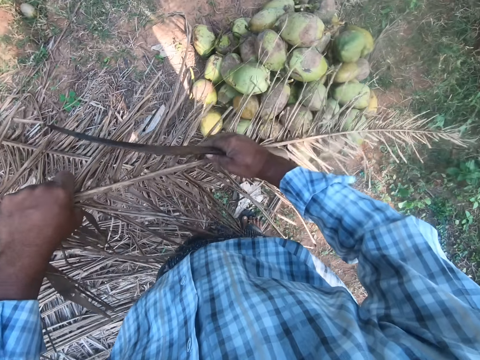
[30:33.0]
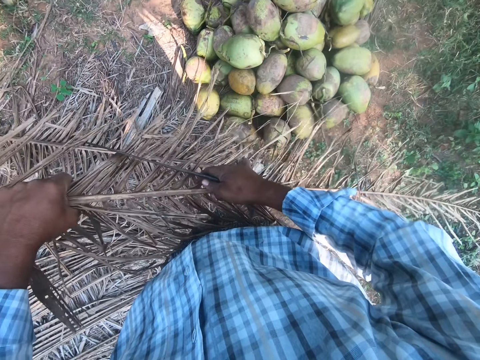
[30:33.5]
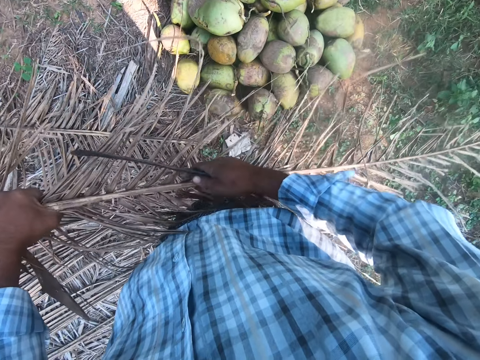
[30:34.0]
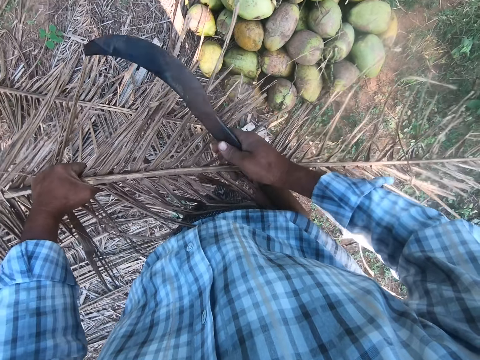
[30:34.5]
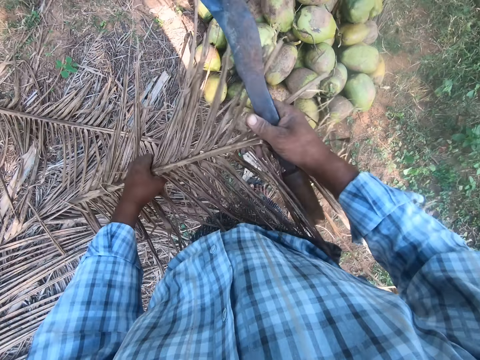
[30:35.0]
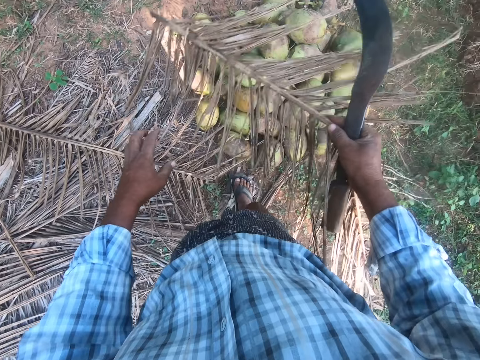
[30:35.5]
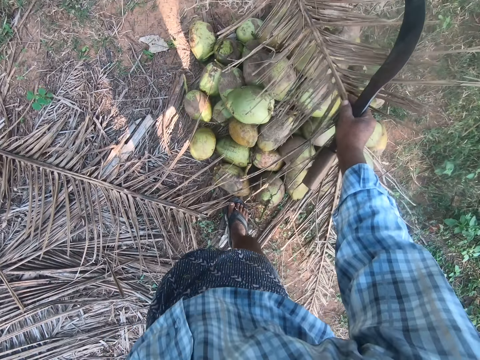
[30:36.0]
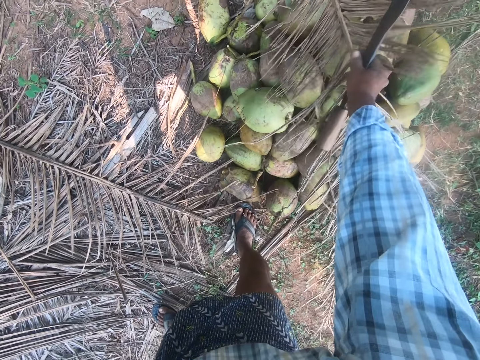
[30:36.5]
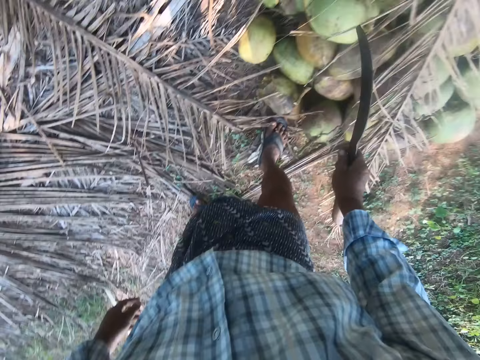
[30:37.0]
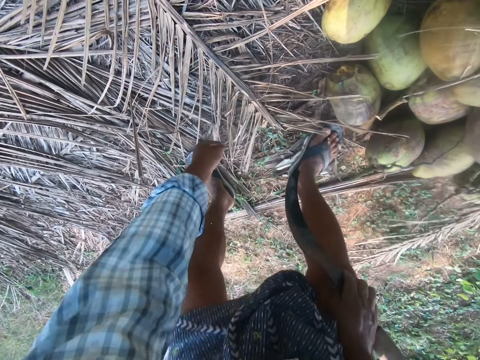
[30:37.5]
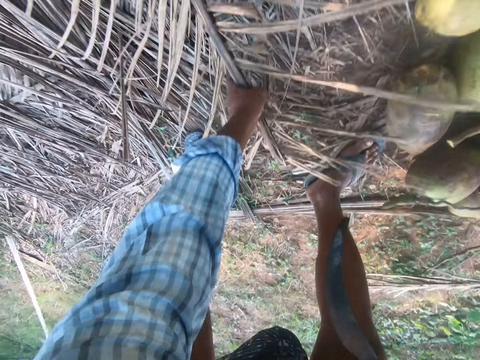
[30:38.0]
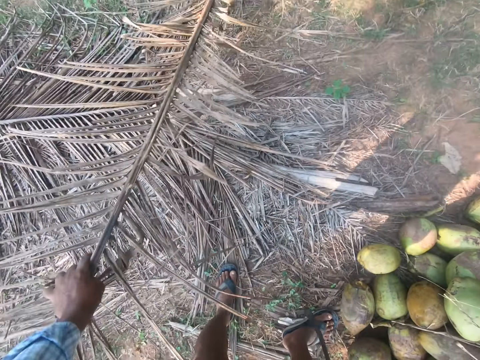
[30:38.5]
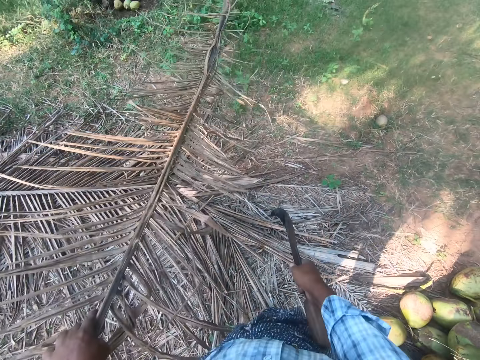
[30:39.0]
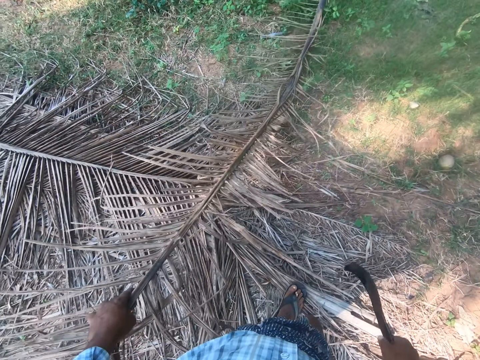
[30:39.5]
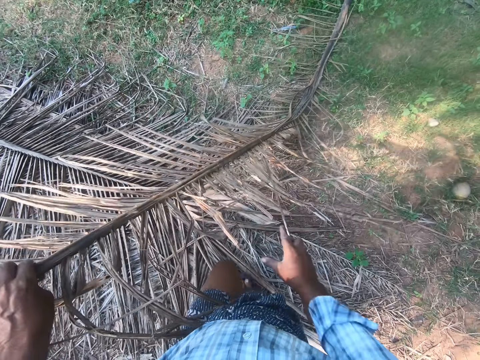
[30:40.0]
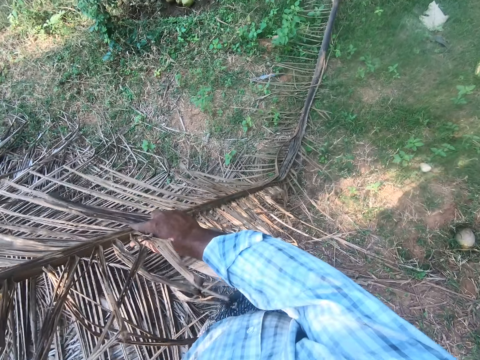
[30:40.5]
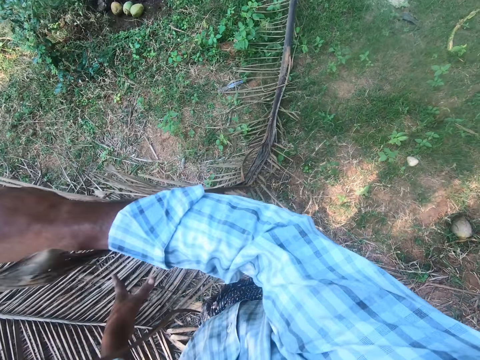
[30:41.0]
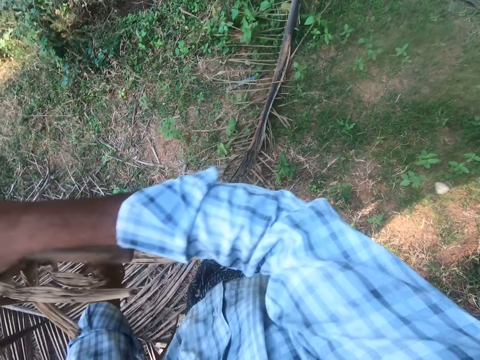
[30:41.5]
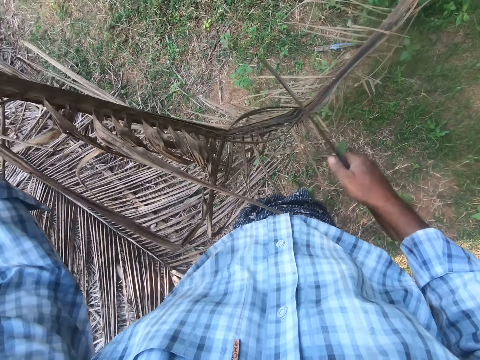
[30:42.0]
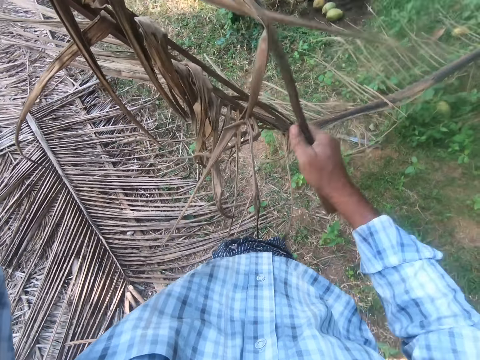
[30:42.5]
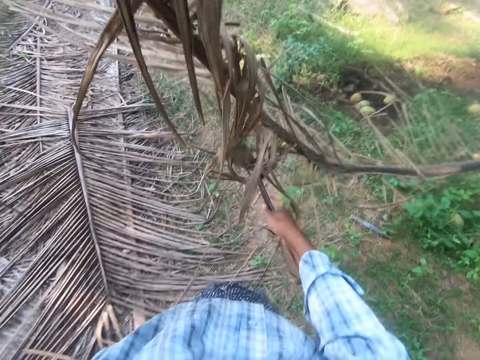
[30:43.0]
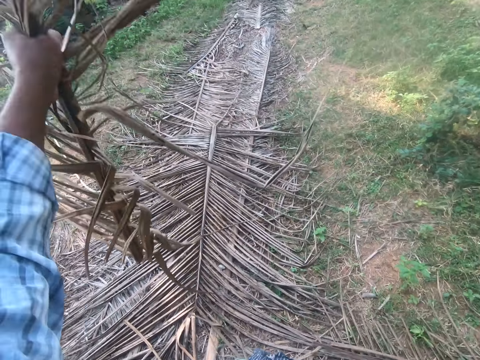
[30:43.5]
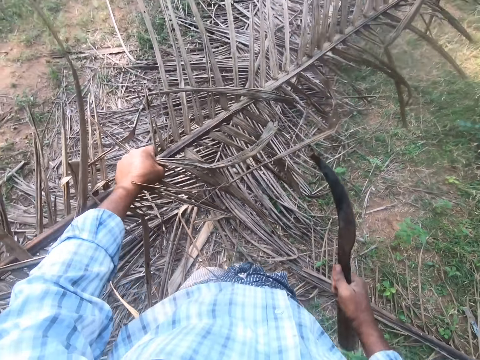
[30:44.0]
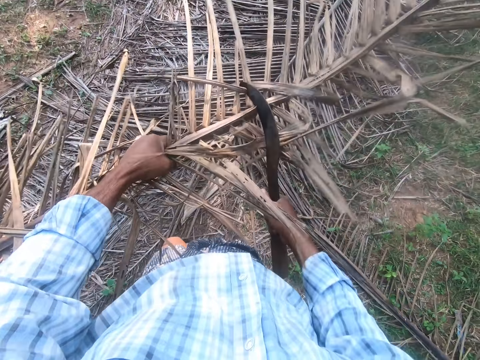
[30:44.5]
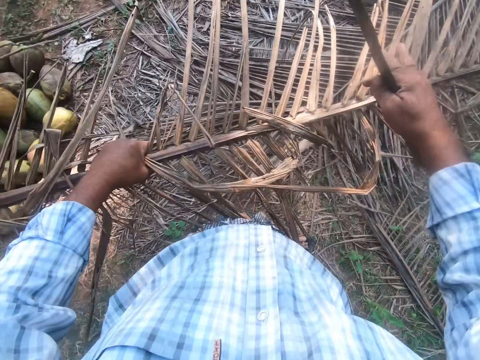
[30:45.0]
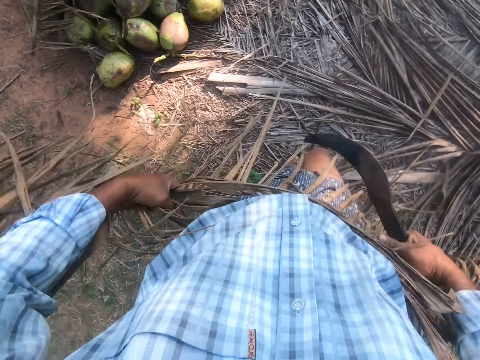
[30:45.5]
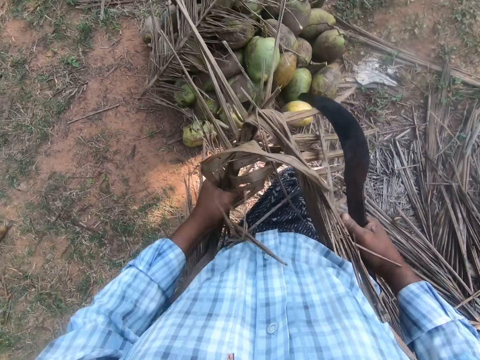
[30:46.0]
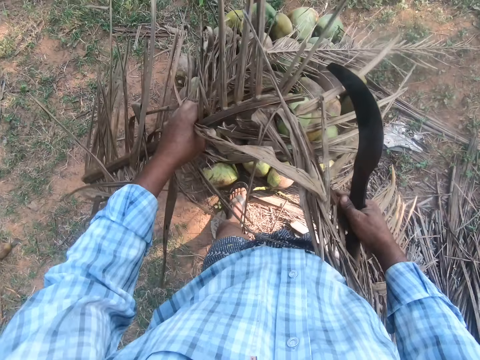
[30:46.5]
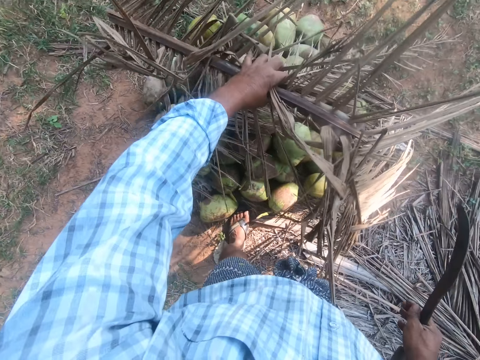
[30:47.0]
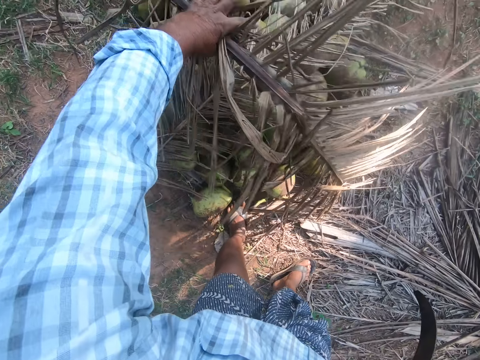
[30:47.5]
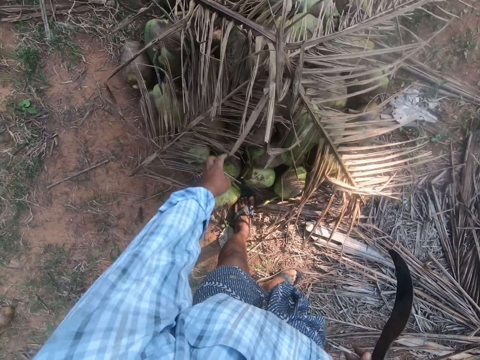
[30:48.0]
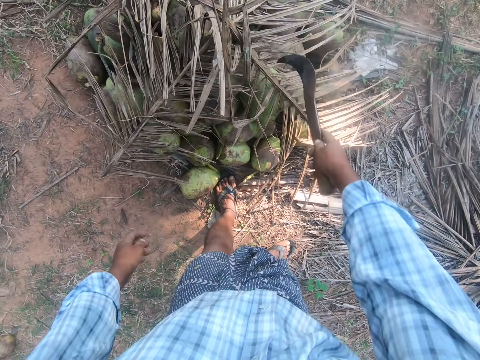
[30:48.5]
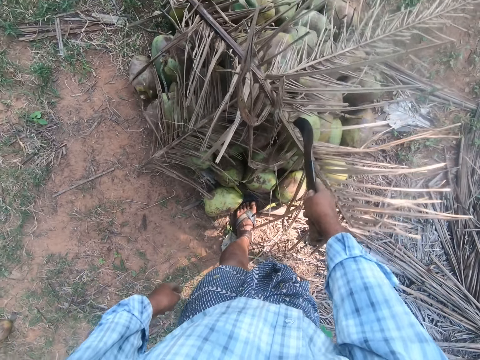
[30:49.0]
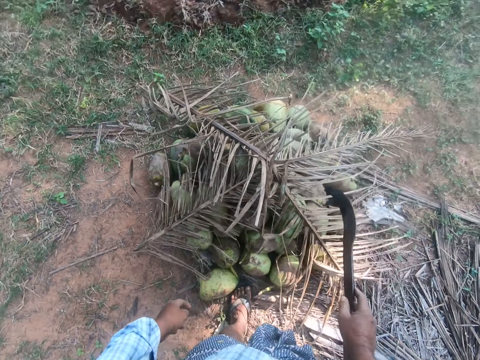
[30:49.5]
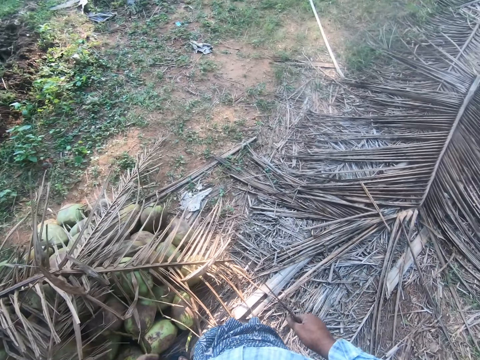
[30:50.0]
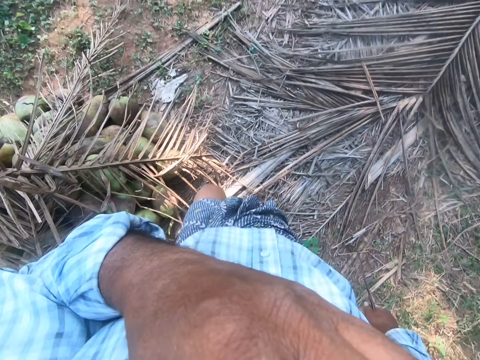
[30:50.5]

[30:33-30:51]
The camera wearer breaks a coconut tree leaf or palm frond. They bend the palm frond. They drop the palm frond on a heap of unripe coconuts. They pick a palm frond from the ground. They walk around the garden. They cut the palm frond using a machete or sickle. They trim the palm frond with the sickle. They break the palm frond. They drop the palm frond on the heap of unripe coconuts. They pull the palm frond with the machete.

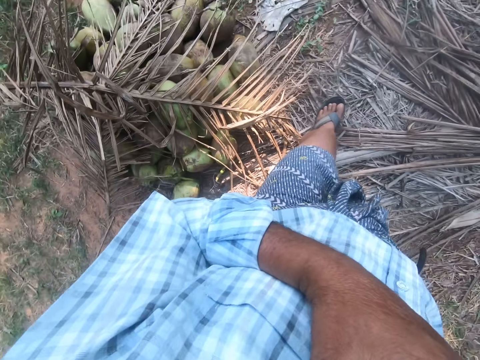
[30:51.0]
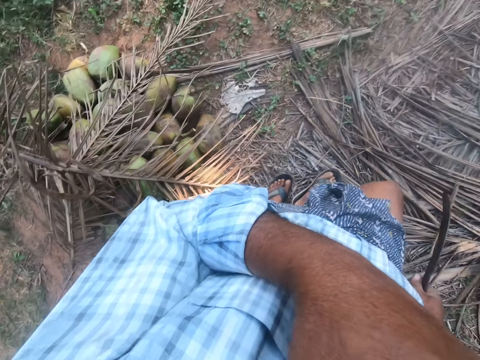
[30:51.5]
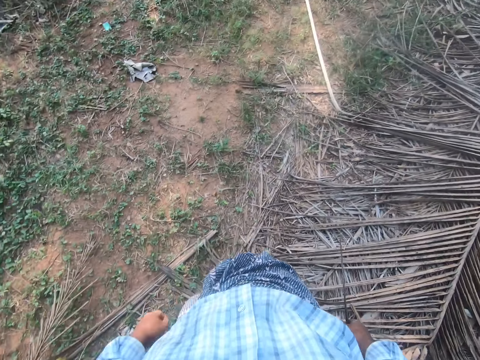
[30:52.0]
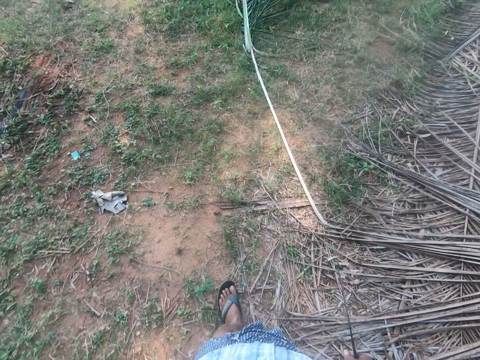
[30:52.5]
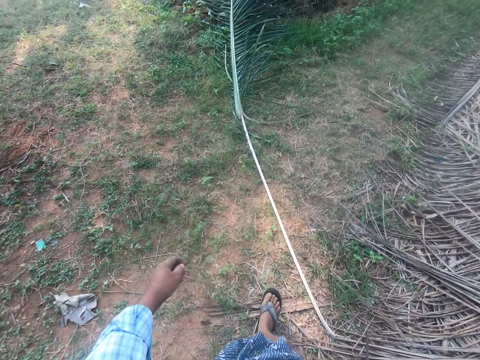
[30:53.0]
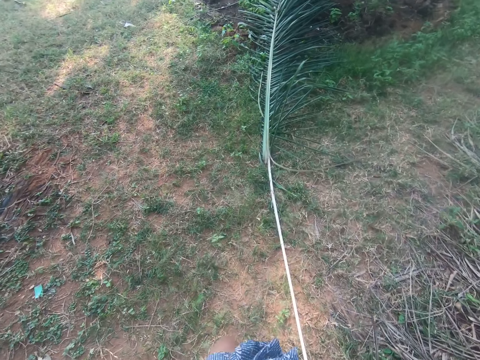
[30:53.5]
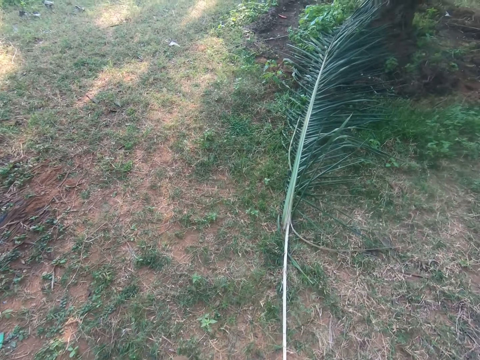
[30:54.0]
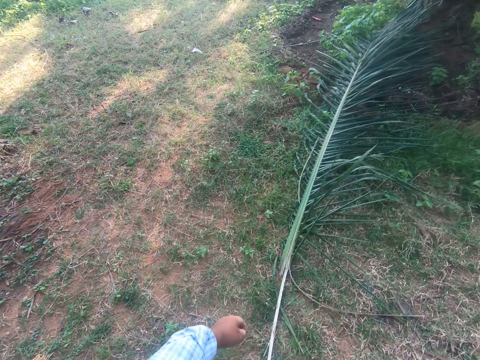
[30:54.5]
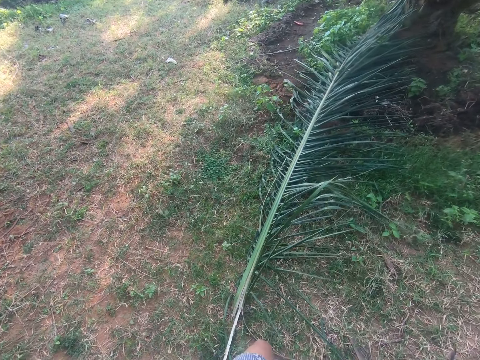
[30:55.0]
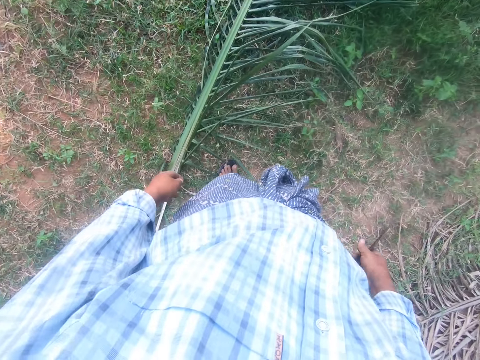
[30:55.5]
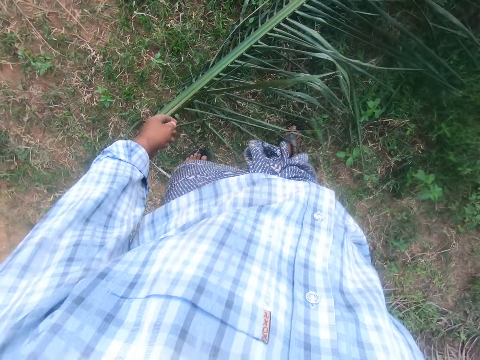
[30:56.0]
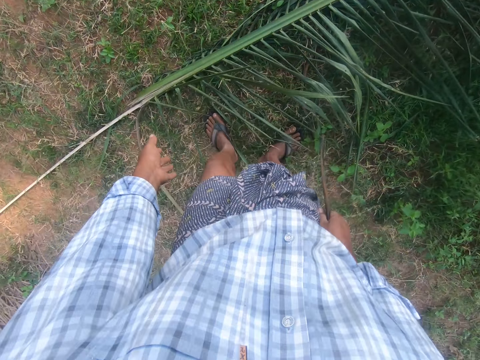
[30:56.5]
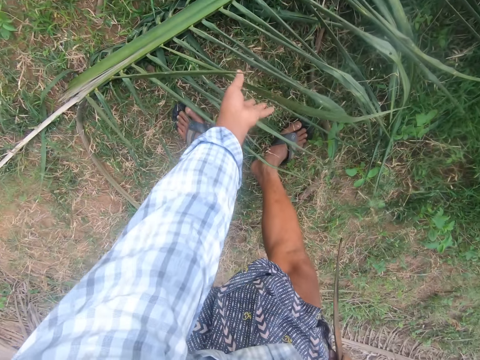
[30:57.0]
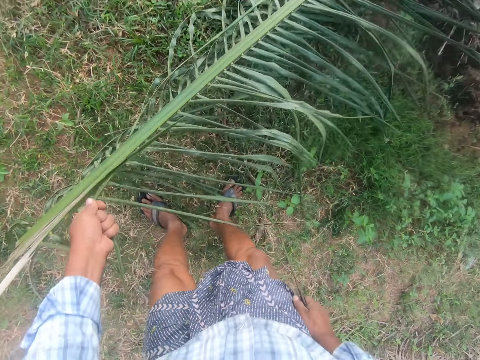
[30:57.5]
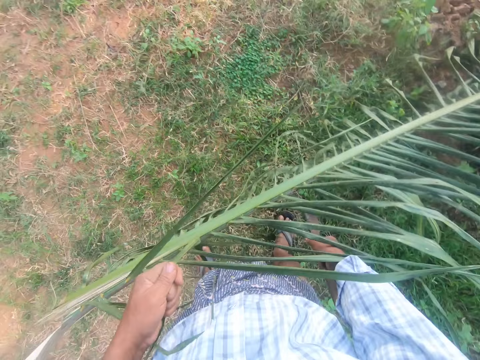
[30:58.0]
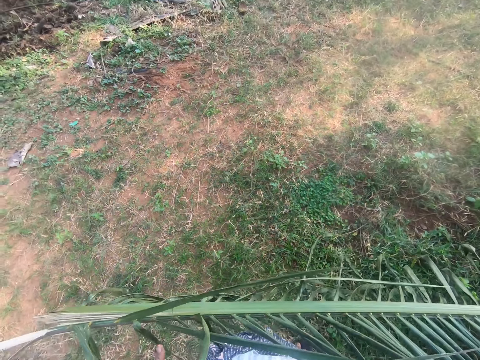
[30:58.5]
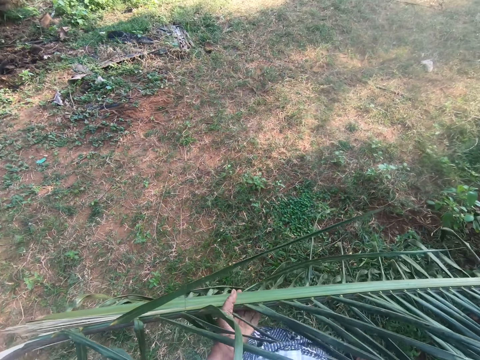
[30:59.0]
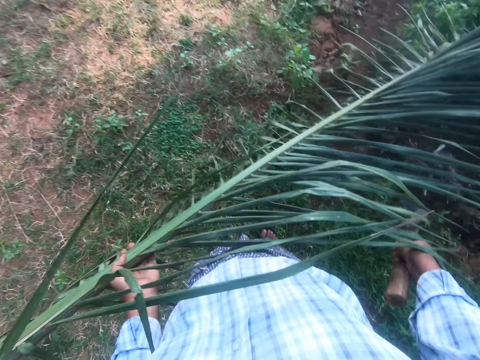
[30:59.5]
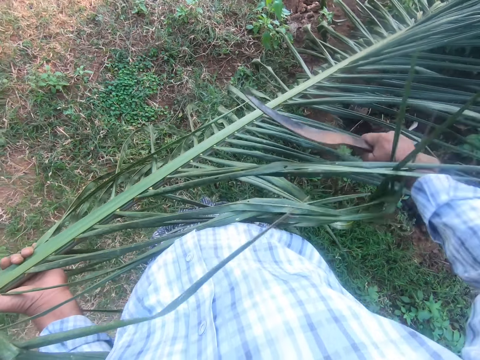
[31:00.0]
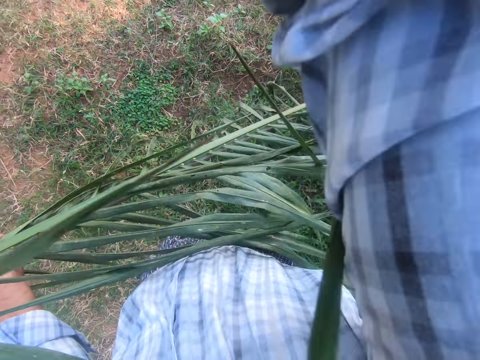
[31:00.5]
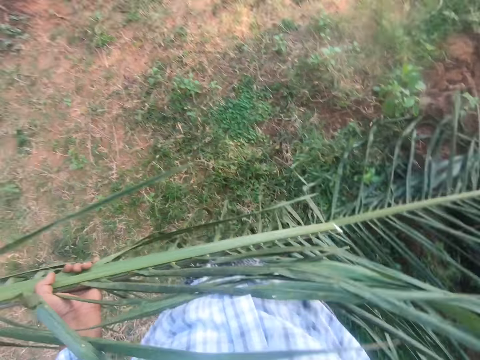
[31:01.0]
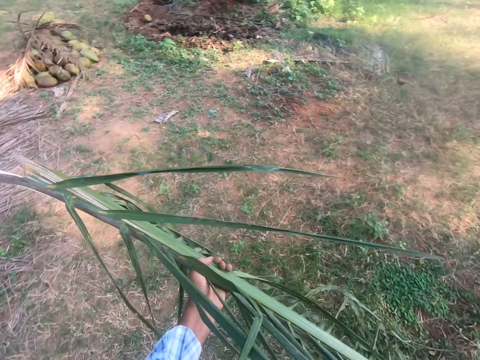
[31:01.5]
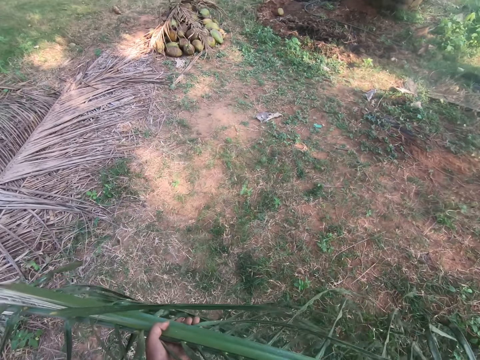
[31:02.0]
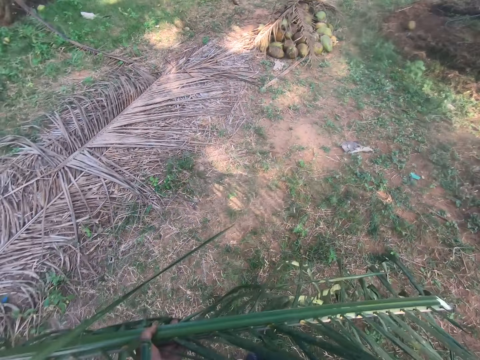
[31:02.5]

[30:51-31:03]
The camera wearer lifts the left hand. They walk away from the heap. They pick a palm frond from the ground. They cut the palm frond with a sickle.
